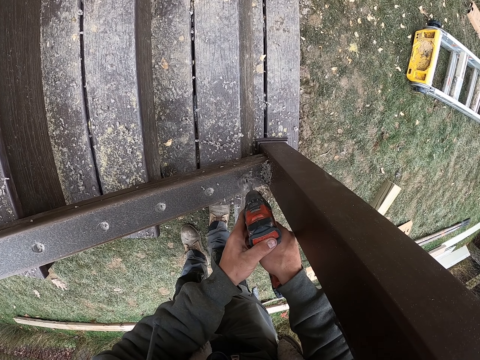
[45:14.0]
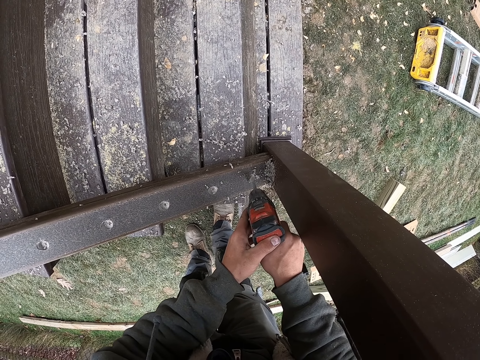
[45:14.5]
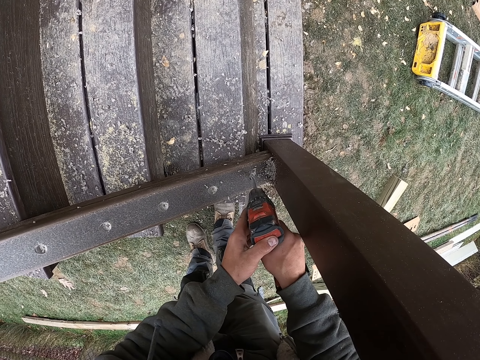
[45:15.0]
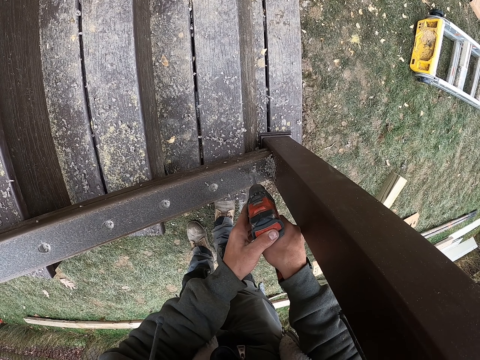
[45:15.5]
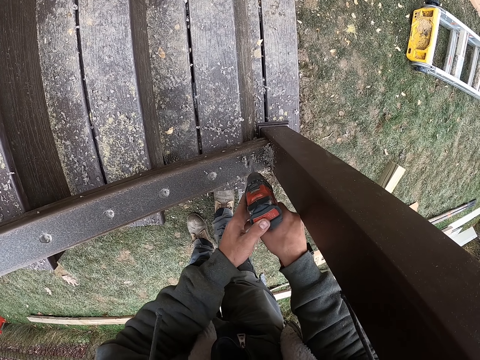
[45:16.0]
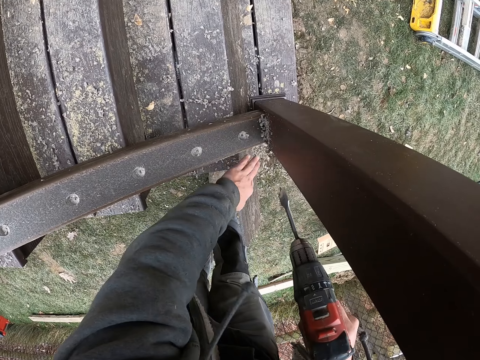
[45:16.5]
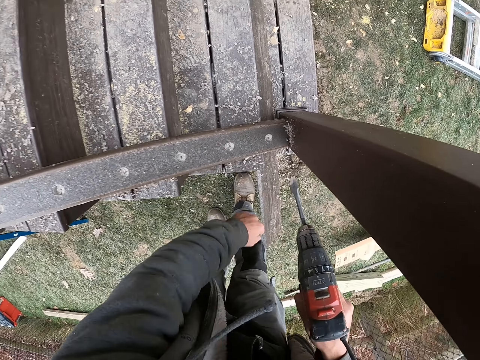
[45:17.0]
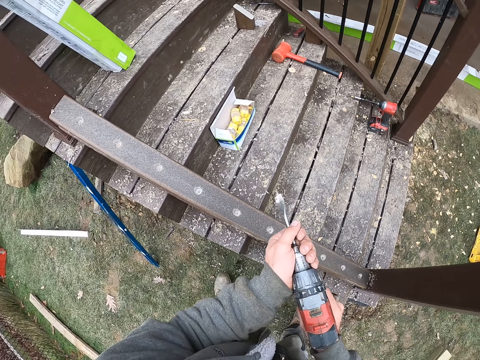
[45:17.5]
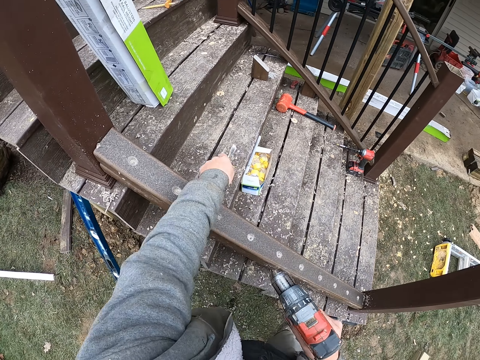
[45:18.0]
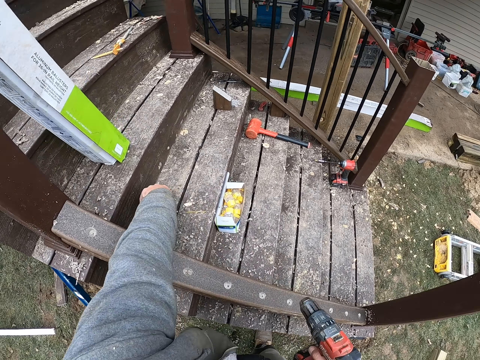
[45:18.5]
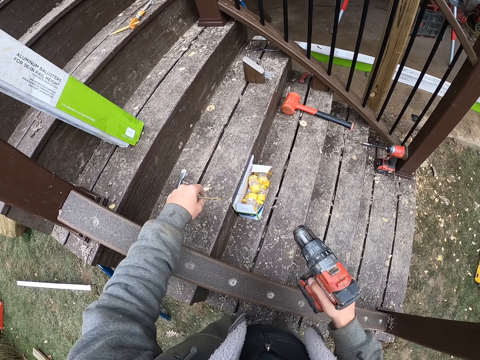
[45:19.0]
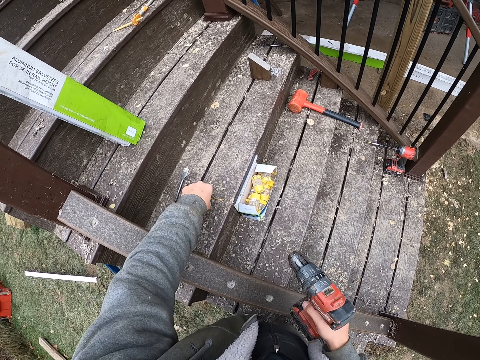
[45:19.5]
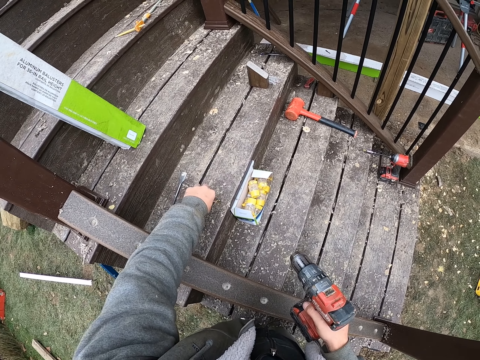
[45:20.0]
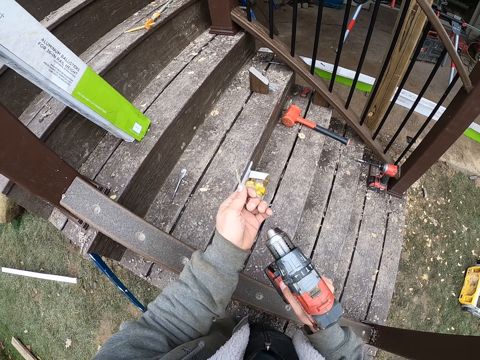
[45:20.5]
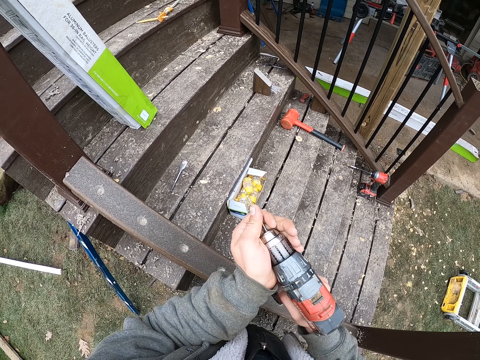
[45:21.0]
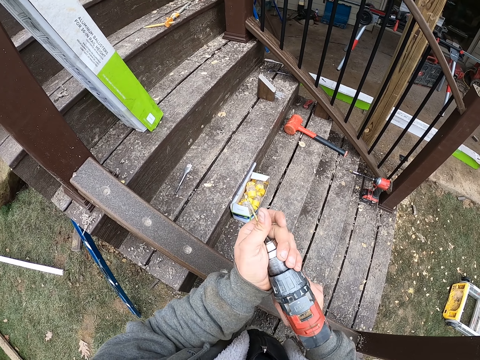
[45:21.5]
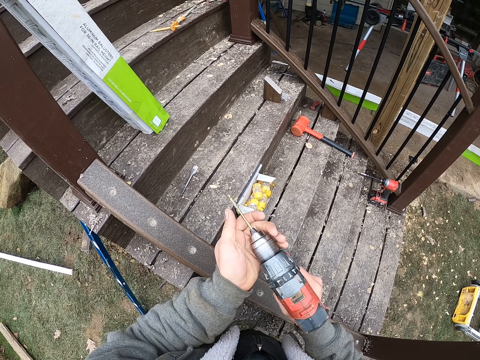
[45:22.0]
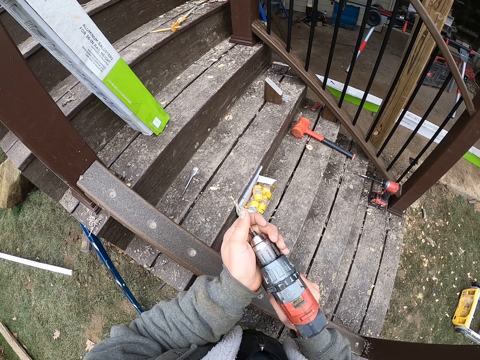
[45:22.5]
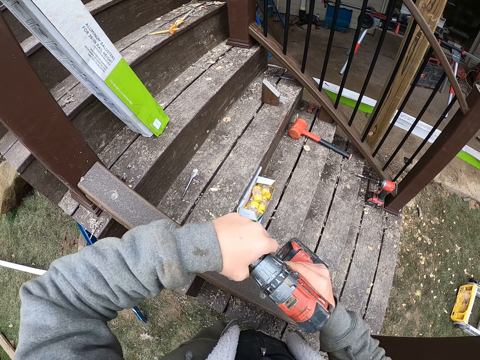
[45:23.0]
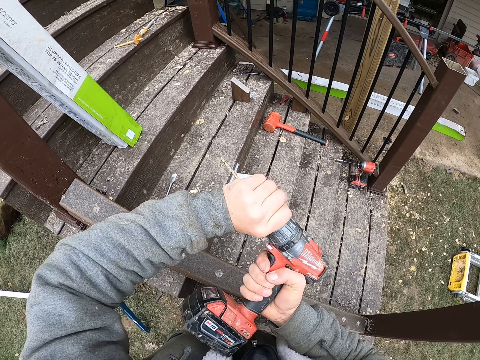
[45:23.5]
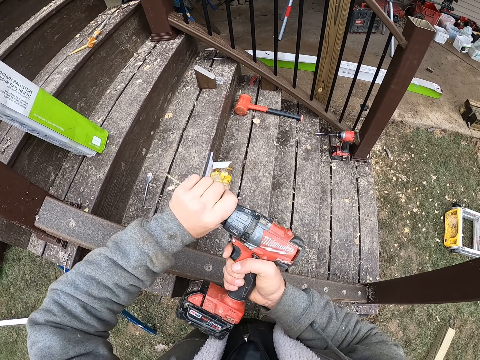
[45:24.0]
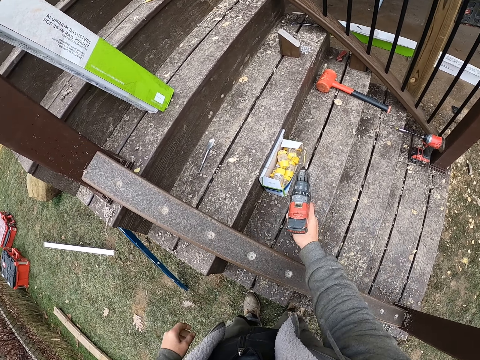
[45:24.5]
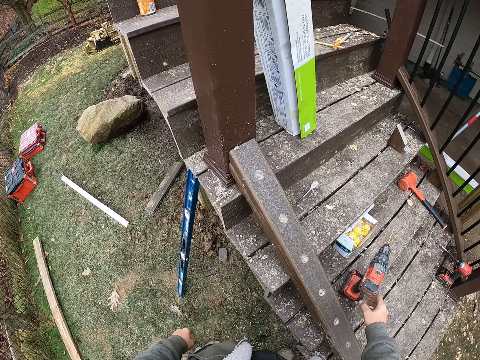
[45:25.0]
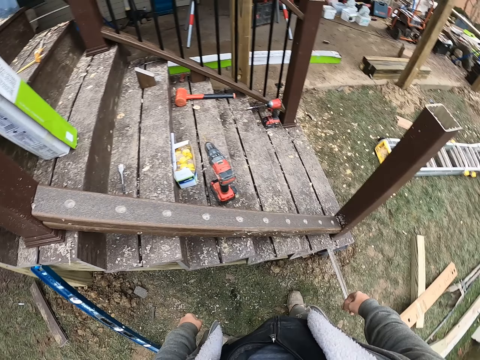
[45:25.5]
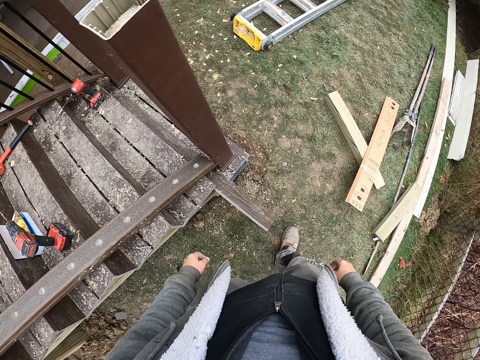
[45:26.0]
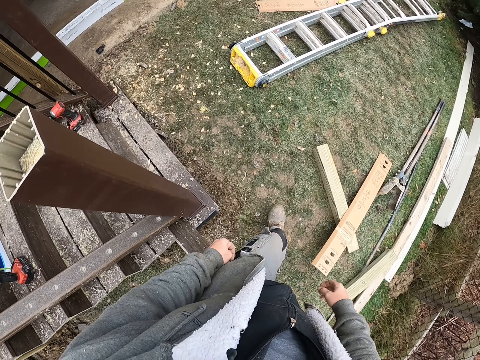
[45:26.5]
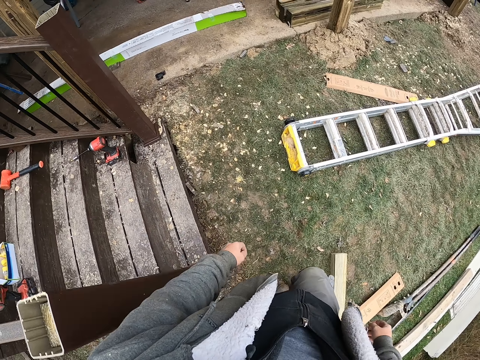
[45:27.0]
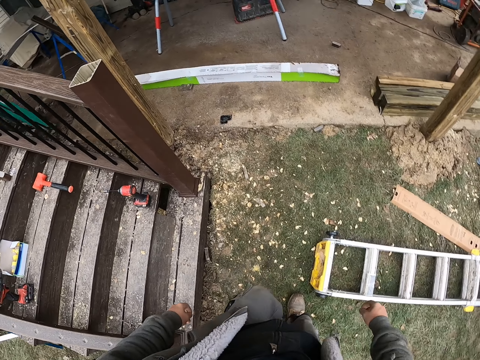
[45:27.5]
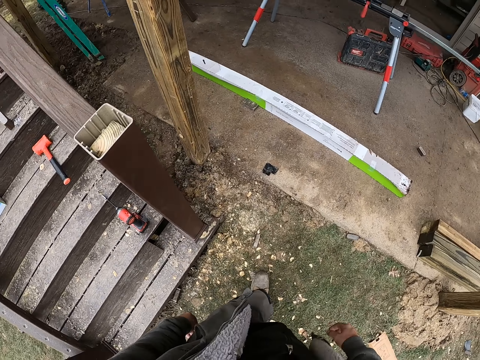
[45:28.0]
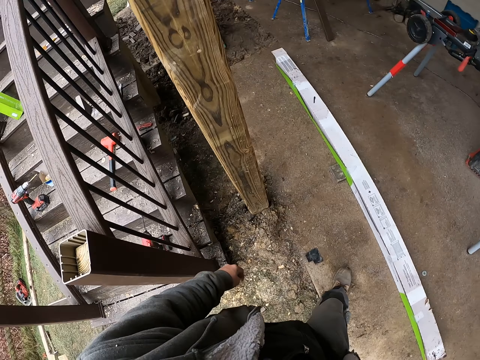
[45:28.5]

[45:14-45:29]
The camera wearer wipes the wood. They touch the drill. They remove a drill bit from the drill. They put the drill bit on the stairs. They pick up the drill bit from the stairs. They insert the drill bit in the drill. They adjust the chuck. They tighten the drill. They put the drill on the stairs. They walk around.

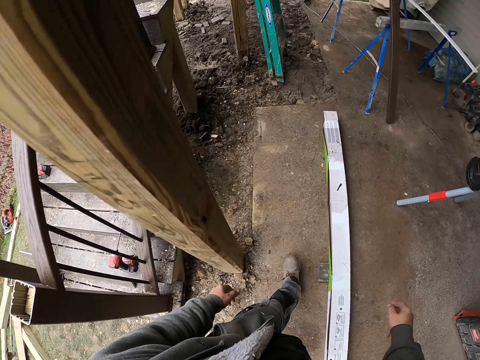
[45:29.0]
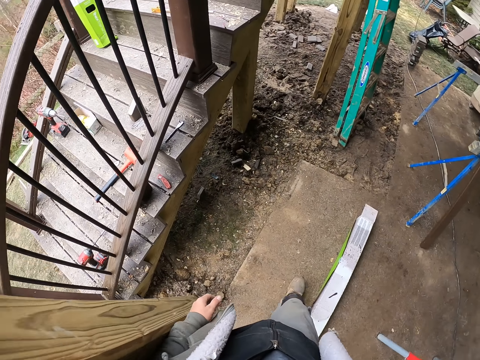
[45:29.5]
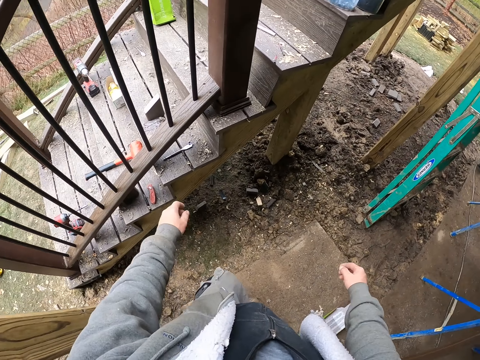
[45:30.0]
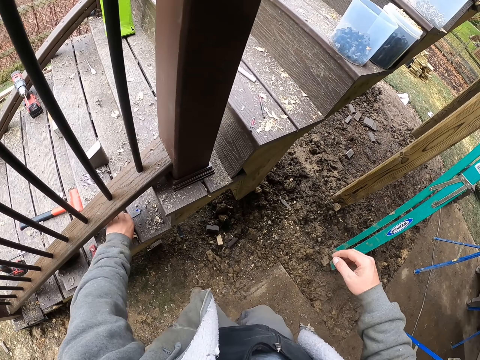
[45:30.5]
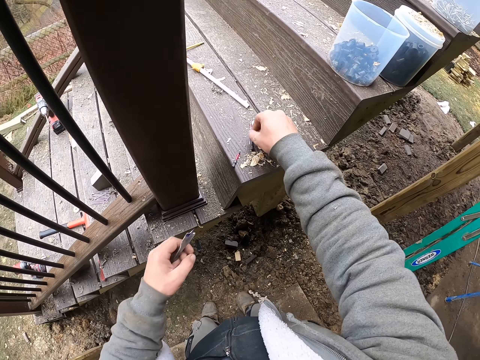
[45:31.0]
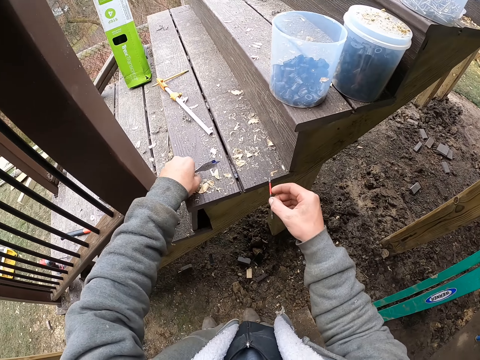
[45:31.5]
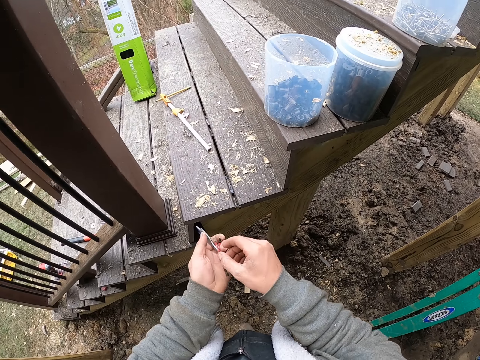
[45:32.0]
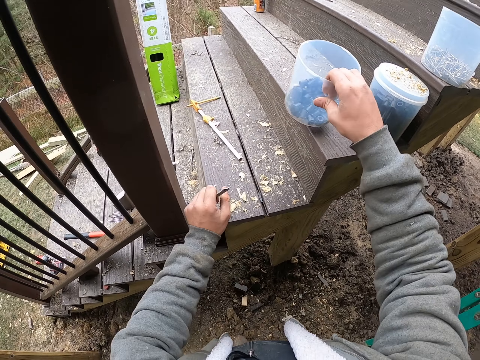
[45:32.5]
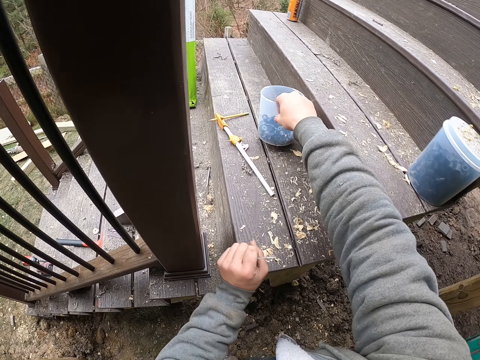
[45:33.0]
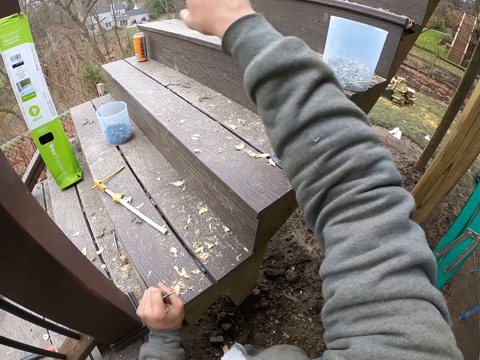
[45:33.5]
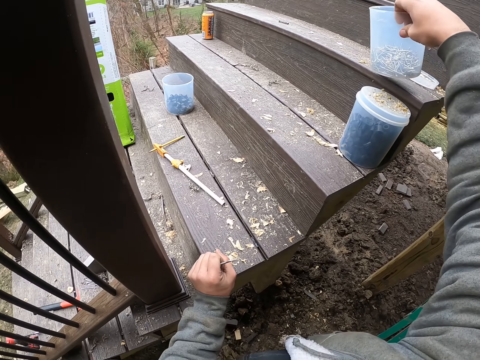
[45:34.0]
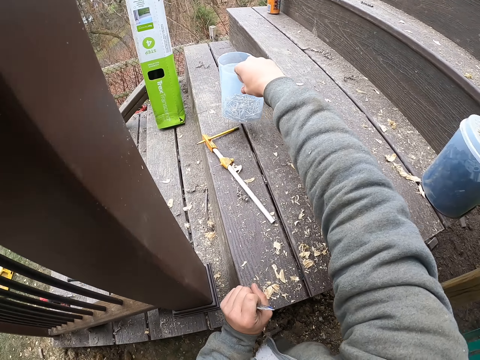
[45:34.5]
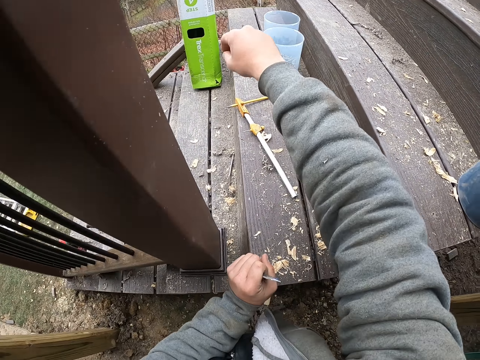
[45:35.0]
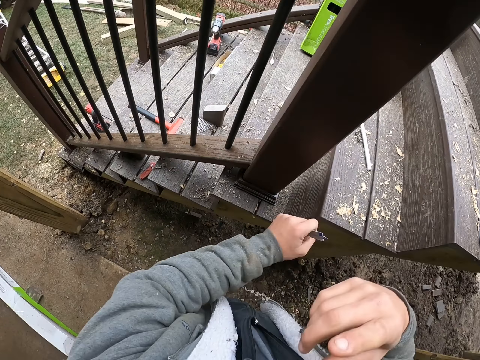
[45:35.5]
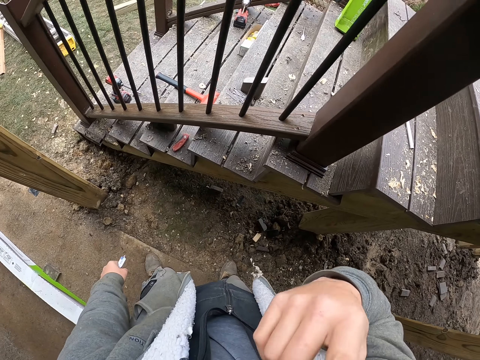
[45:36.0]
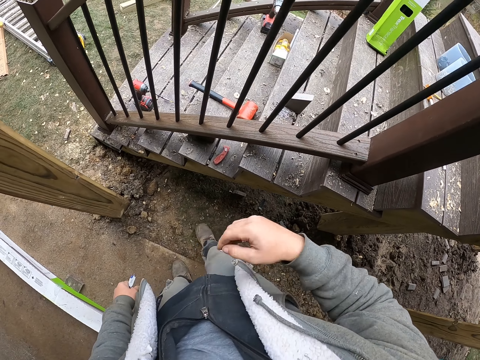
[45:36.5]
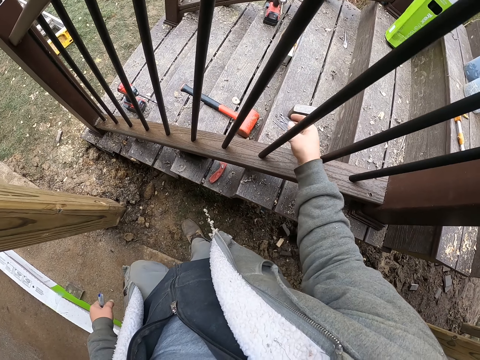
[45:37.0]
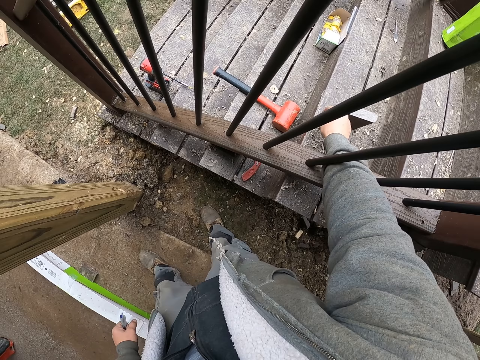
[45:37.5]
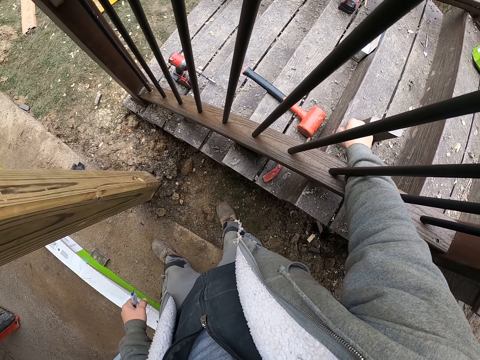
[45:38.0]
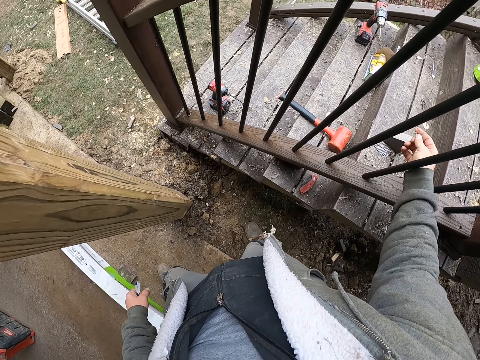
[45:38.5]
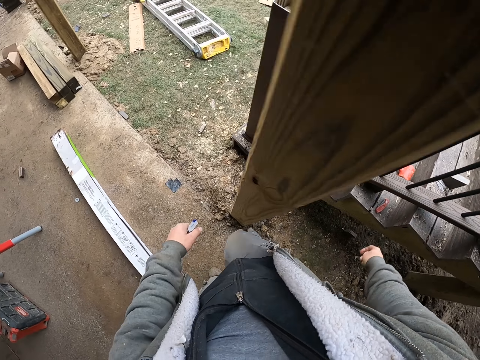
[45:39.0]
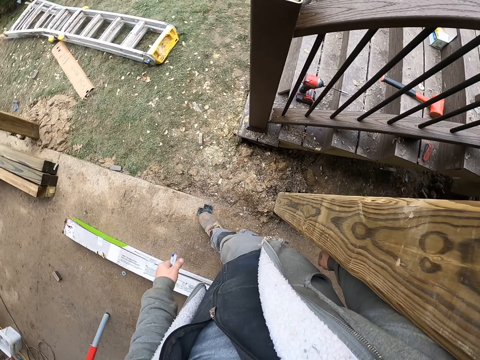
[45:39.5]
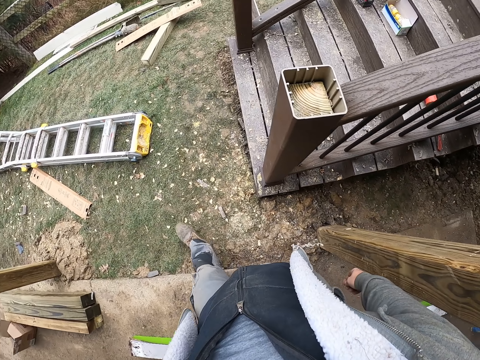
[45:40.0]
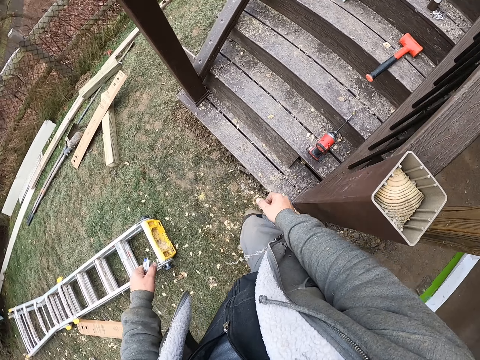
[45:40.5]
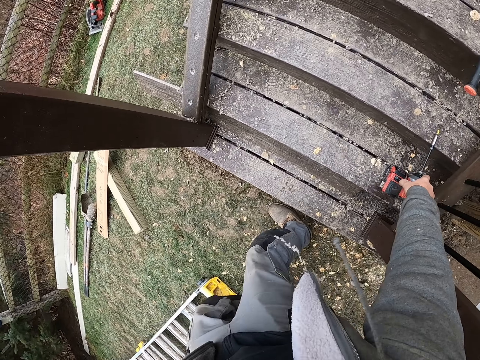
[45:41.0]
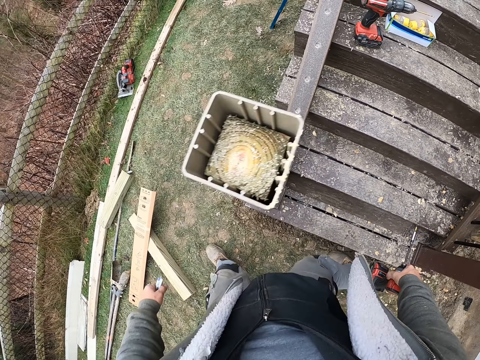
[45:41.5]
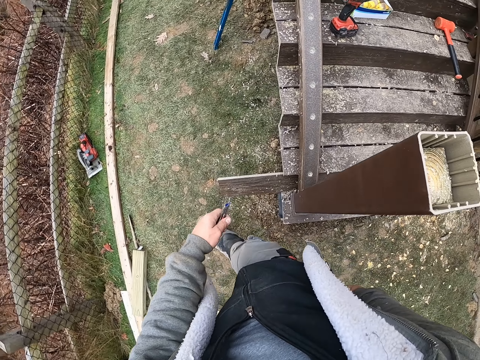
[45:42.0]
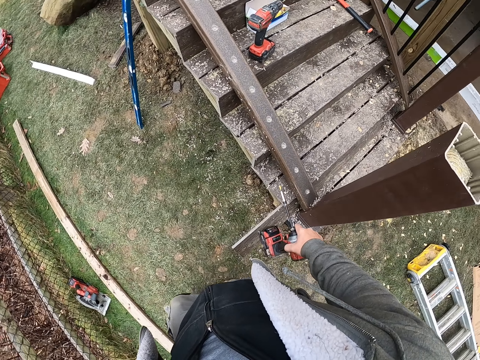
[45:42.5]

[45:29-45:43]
The camera wearer walks around. They pick up drill bits or nails from the stairs. They take a bucket or tin on the stairs. They slide the bucket across the stairs. They take the bucket on the stairs. They put the bucket on the stairs. They put up the hand. They pick up the nail from the stairs. They walk around. They take the drill from the stairs.
